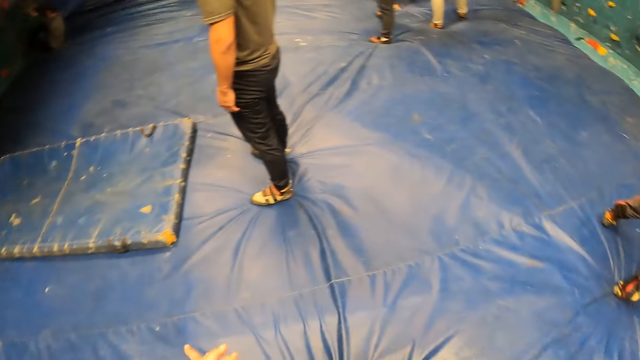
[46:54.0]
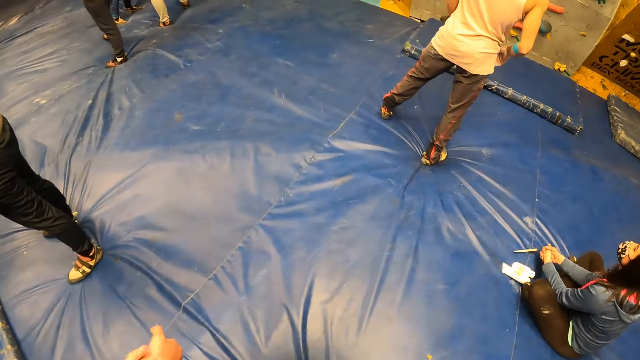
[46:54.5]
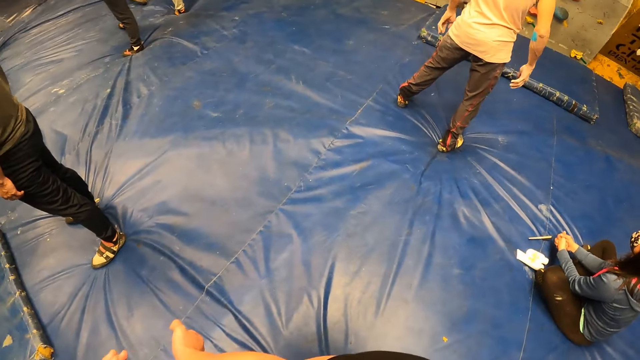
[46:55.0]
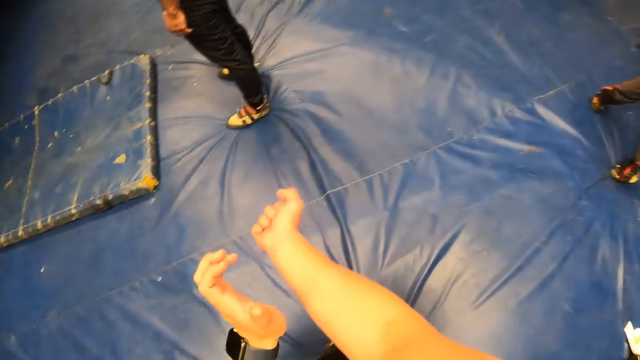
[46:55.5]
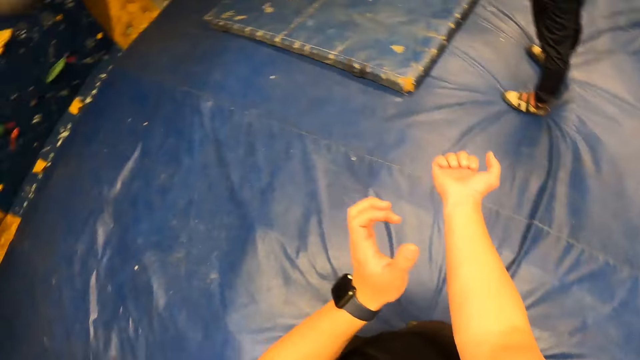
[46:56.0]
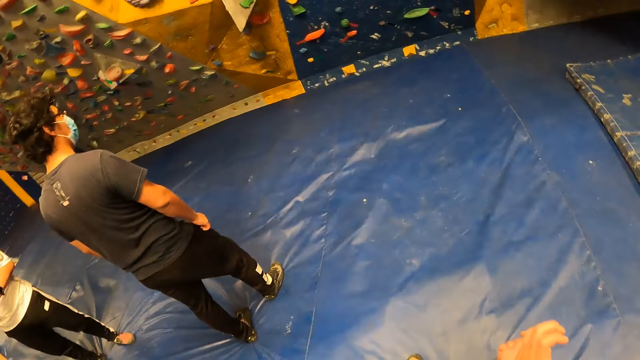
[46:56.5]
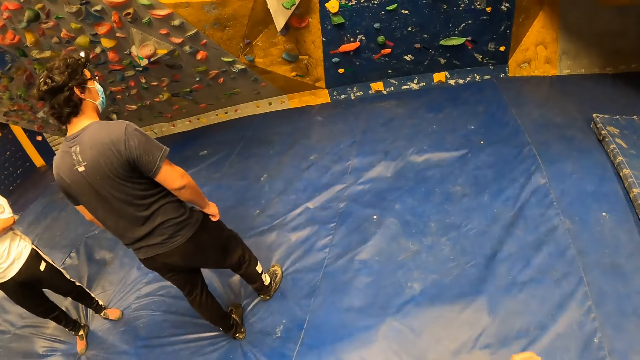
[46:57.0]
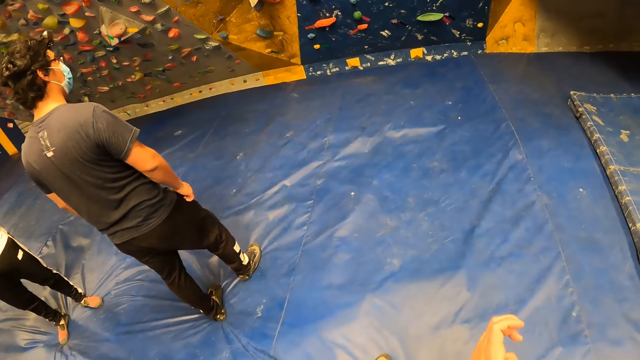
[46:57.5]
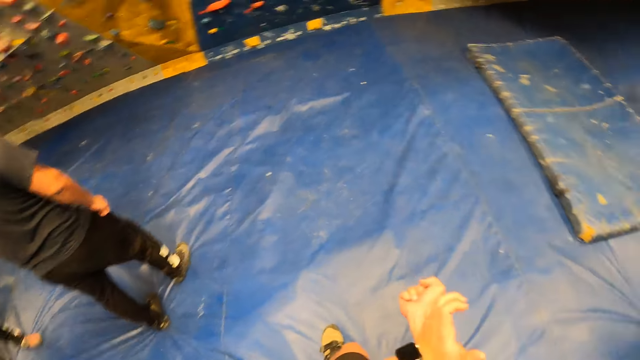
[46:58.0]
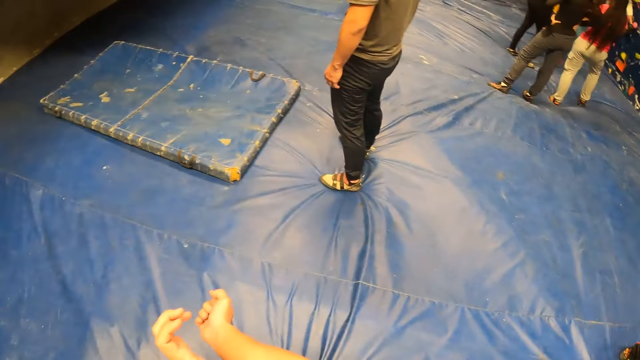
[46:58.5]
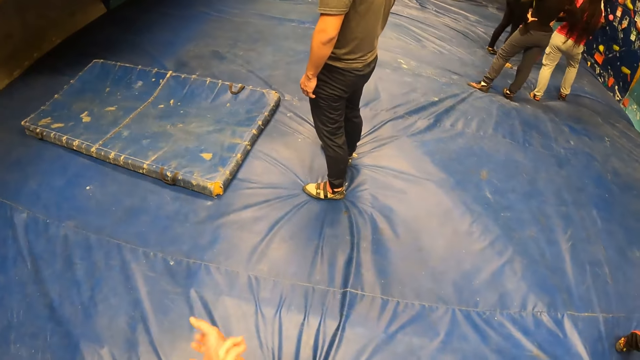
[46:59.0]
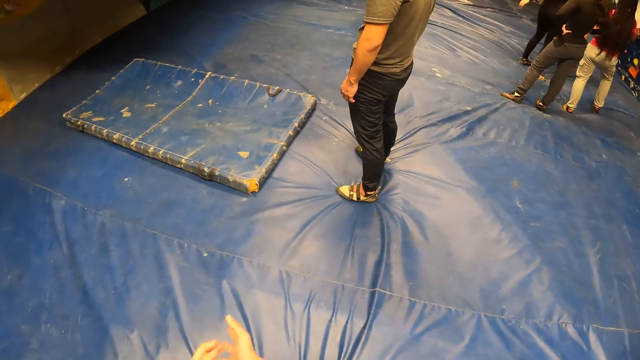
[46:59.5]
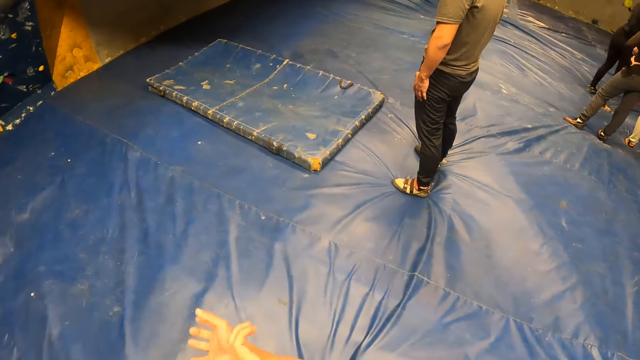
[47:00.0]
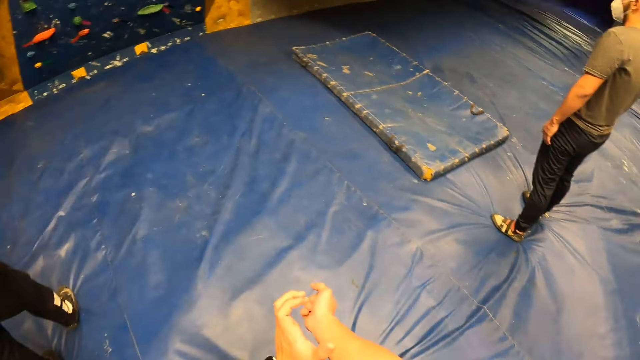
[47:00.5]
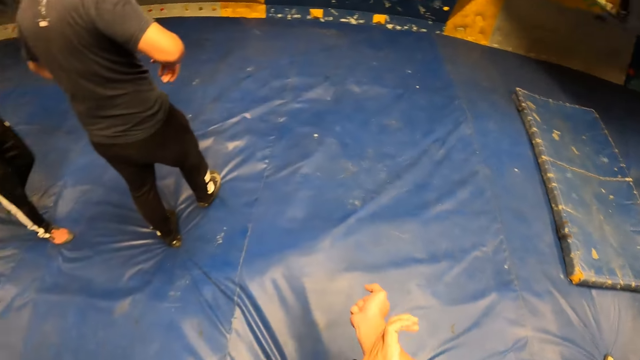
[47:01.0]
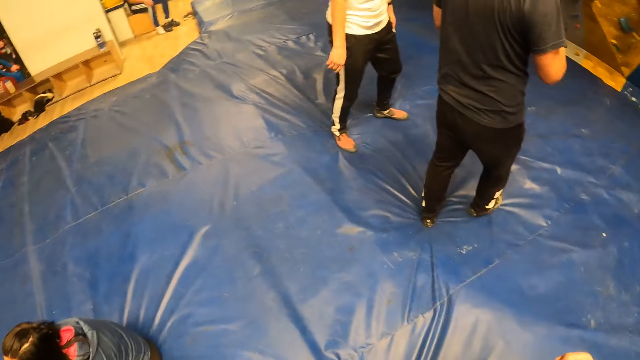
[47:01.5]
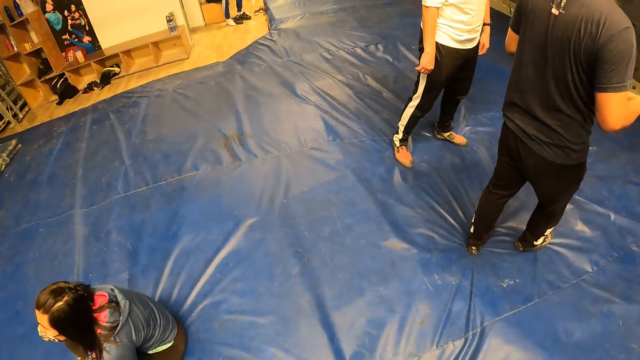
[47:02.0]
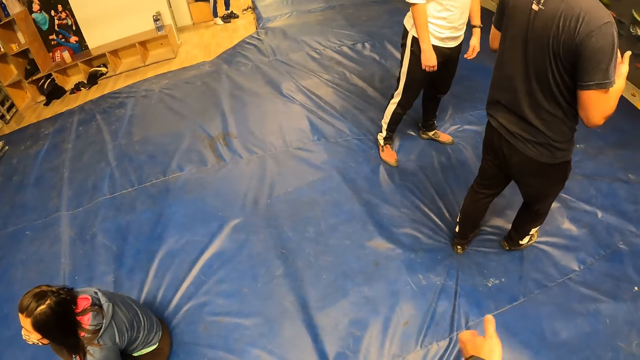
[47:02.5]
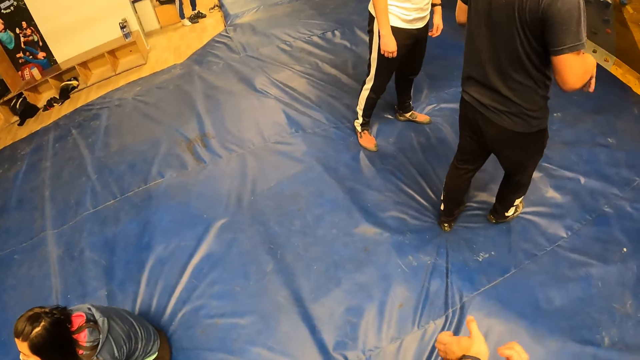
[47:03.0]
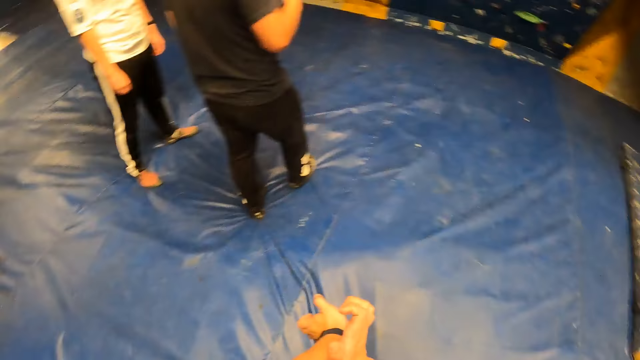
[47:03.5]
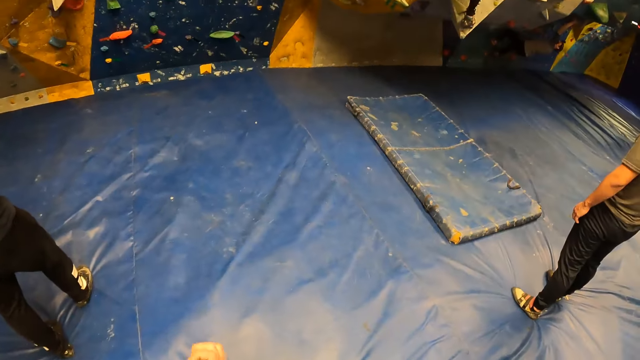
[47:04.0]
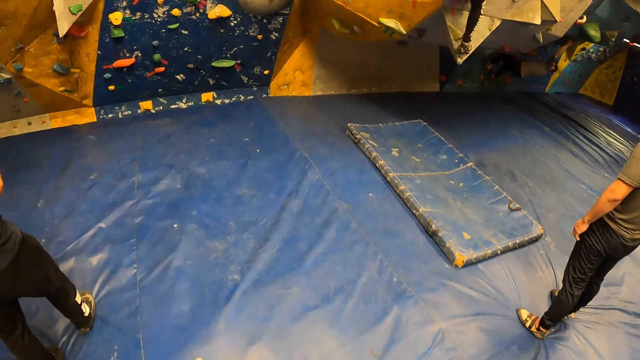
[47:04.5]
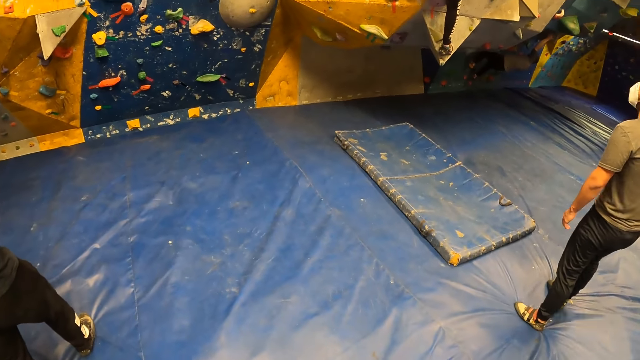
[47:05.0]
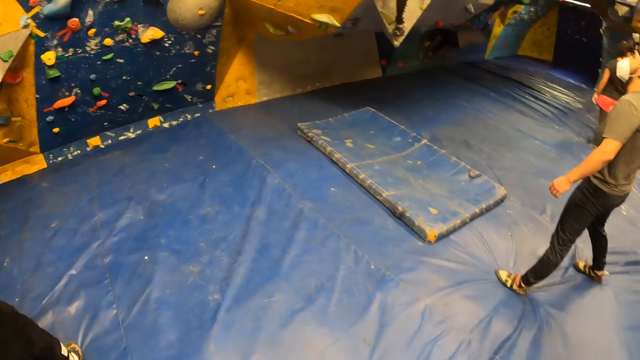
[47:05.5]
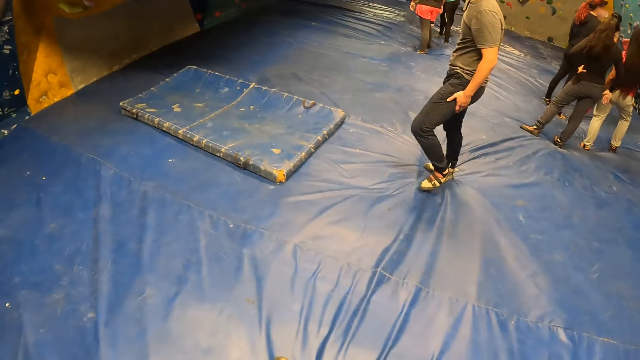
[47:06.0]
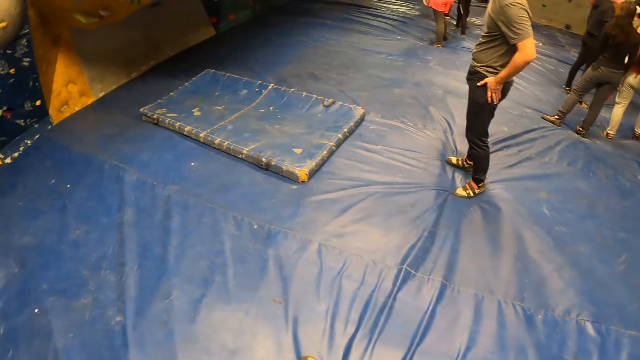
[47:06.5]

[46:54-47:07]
The camera wearer hits his right hand with his left hand. They look around, clap her hands, look around, clap her hands, look around, clap her hands and look around. A woman climbs the bouldering wall.

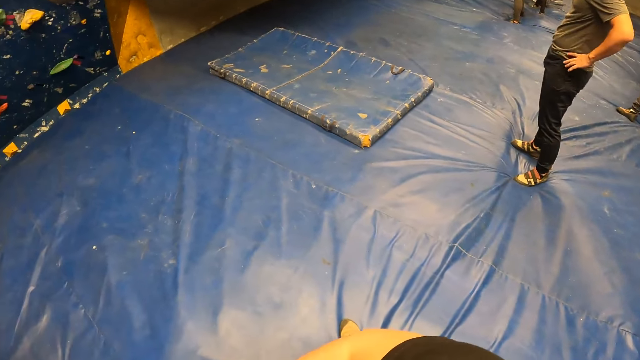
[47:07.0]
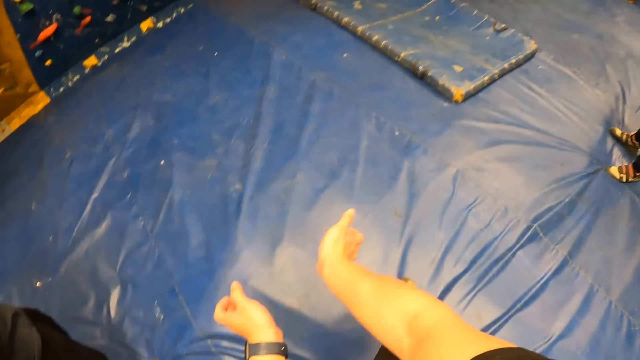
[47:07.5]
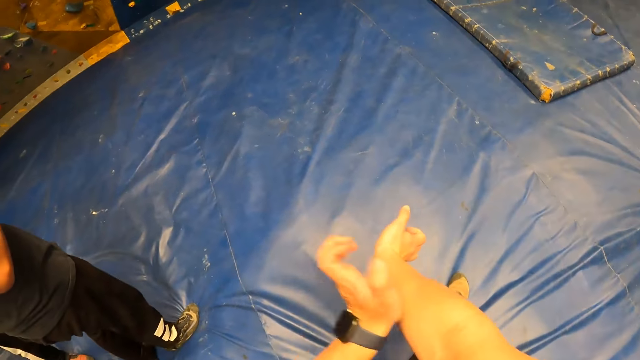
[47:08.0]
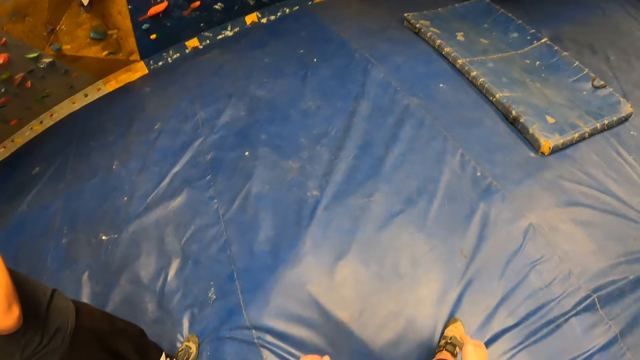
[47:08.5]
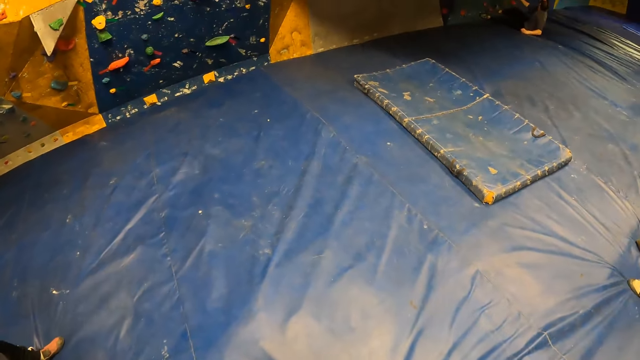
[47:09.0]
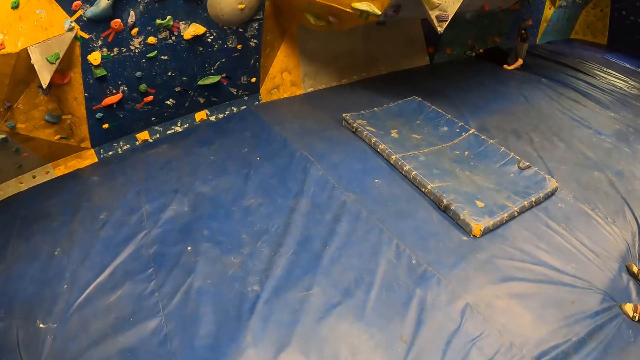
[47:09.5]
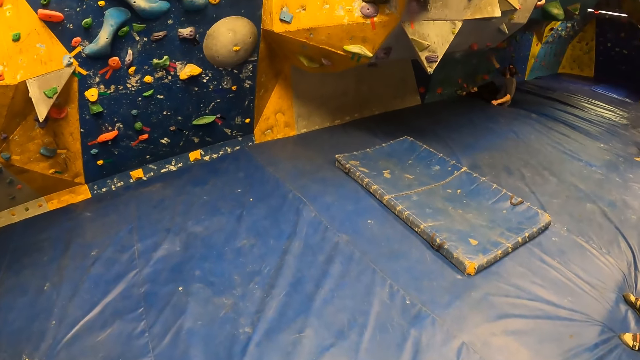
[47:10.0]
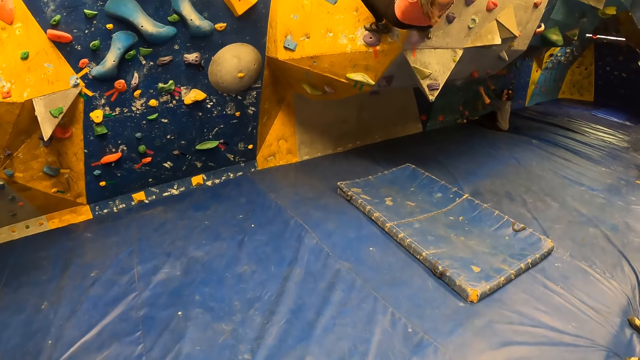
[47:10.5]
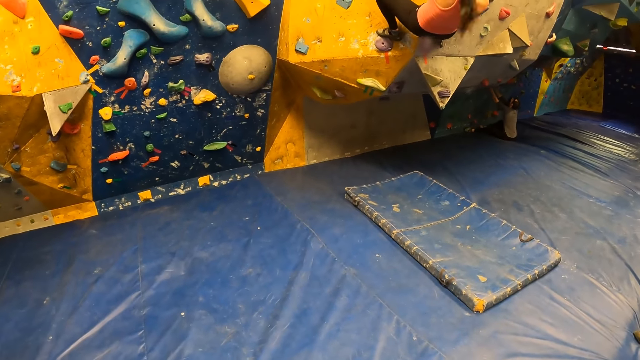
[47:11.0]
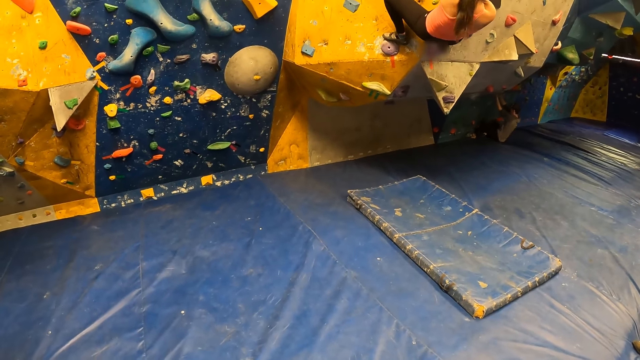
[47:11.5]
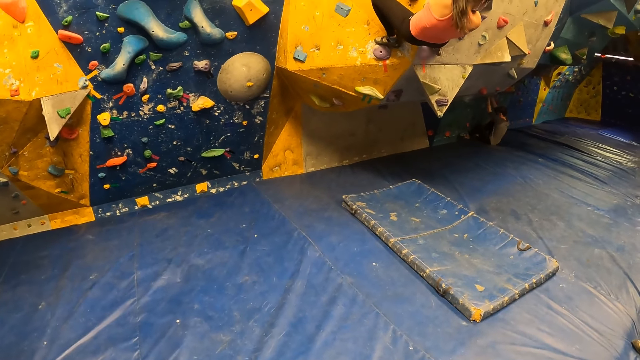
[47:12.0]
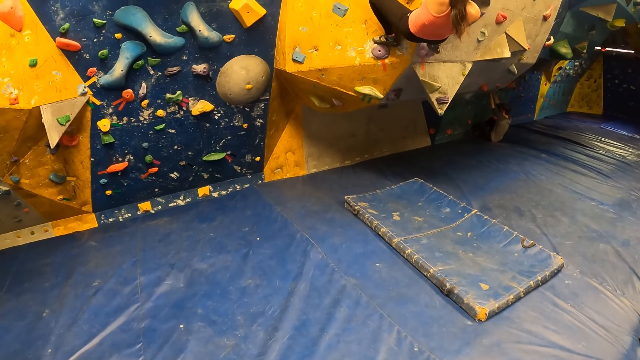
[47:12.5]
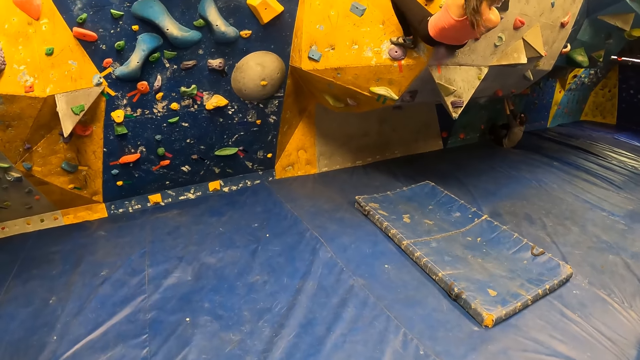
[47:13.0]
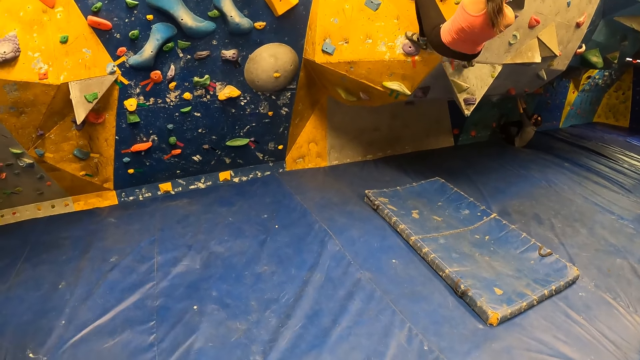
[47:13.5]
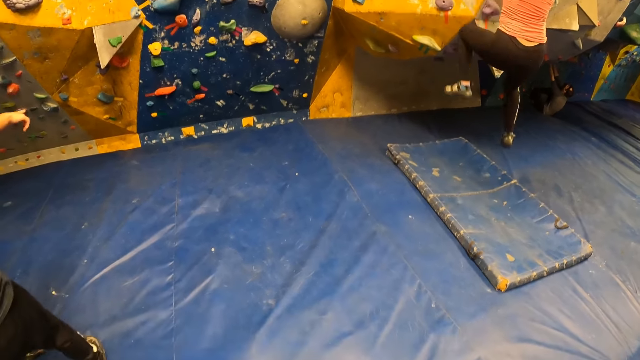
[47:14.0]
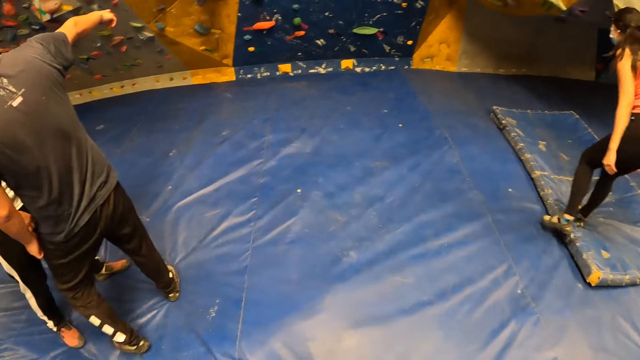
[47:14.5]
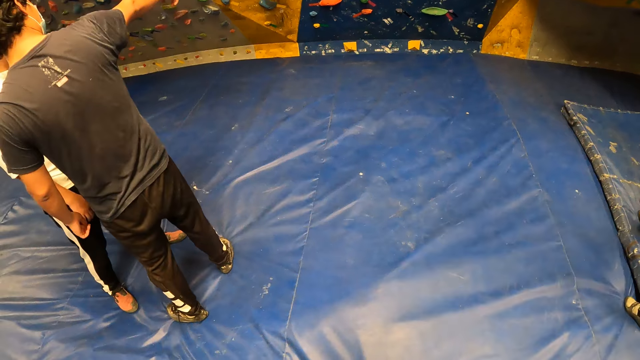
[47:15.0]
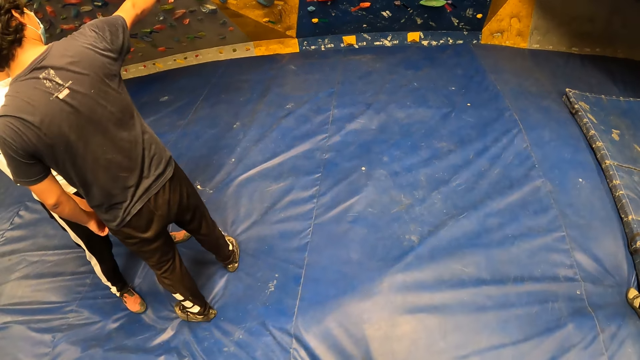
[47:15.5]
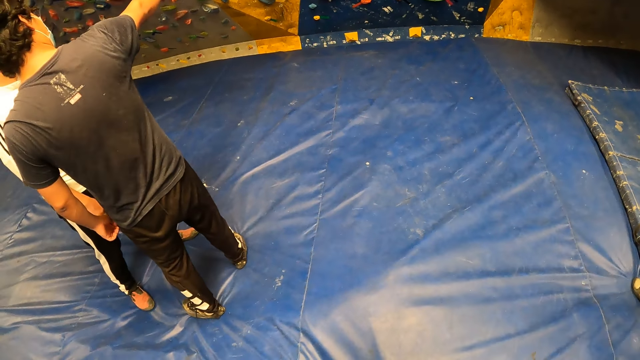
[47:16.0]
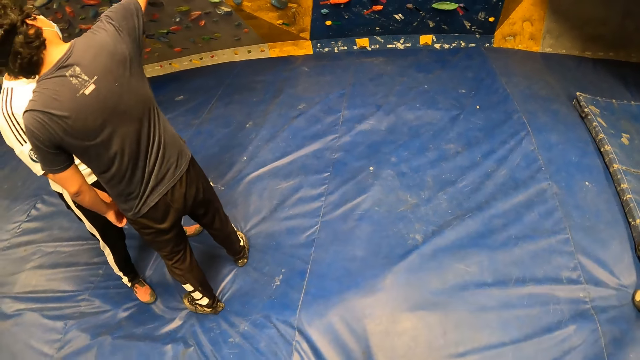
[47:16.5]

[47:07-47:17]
The camera wearer hits his right hand with his left hand. He looks around. The woman jumps down from the bouldering wall to the crash pad. The man points to the bouldering wall with his right hand.
